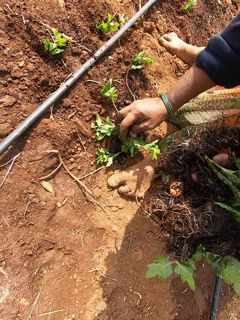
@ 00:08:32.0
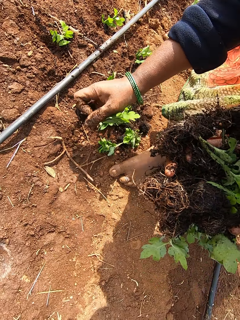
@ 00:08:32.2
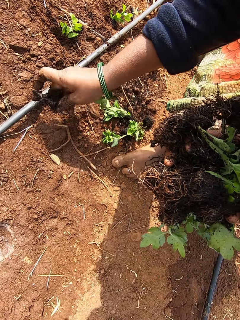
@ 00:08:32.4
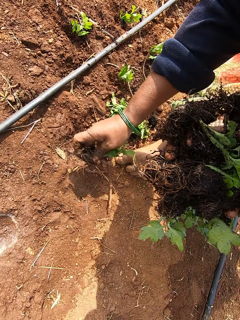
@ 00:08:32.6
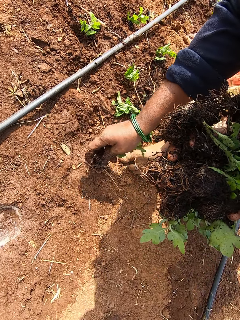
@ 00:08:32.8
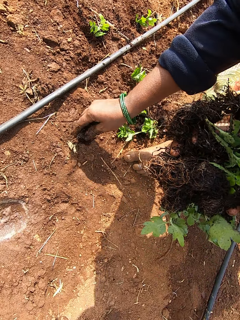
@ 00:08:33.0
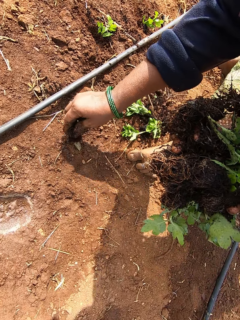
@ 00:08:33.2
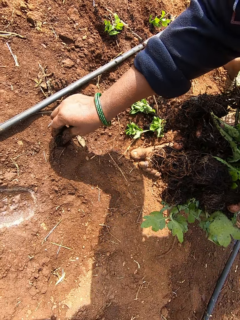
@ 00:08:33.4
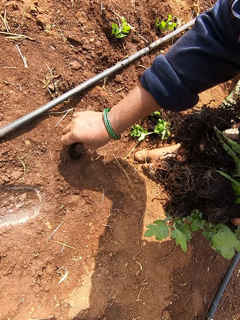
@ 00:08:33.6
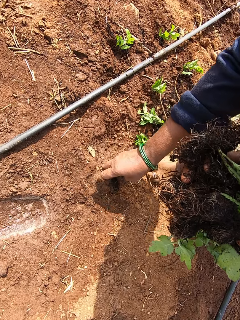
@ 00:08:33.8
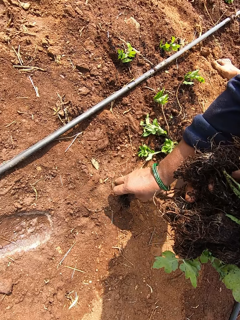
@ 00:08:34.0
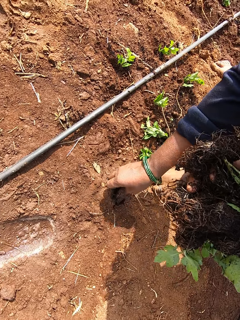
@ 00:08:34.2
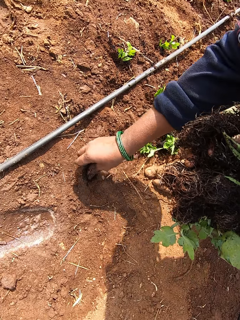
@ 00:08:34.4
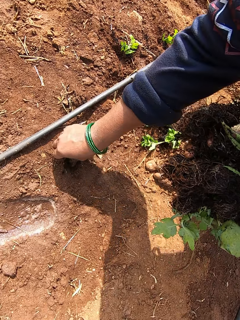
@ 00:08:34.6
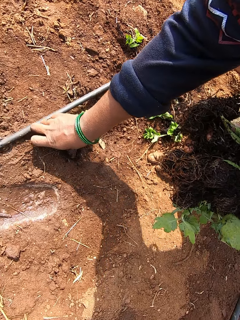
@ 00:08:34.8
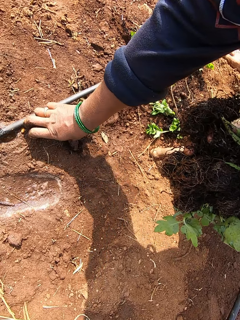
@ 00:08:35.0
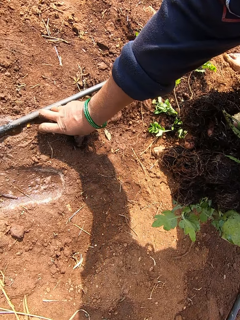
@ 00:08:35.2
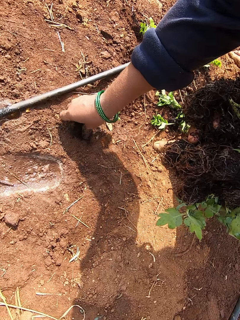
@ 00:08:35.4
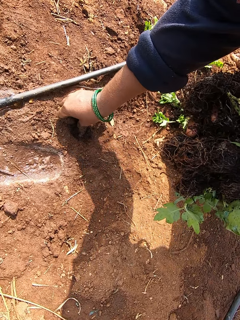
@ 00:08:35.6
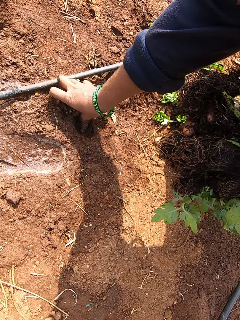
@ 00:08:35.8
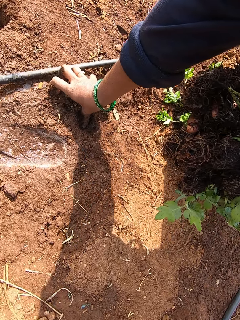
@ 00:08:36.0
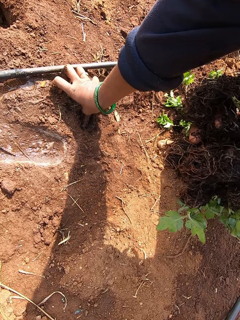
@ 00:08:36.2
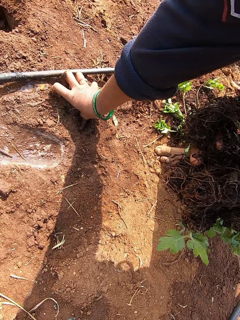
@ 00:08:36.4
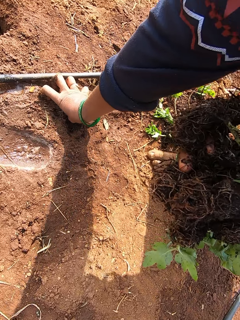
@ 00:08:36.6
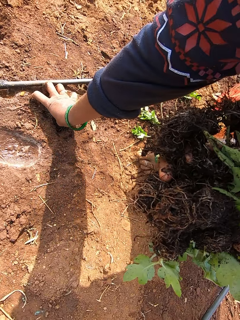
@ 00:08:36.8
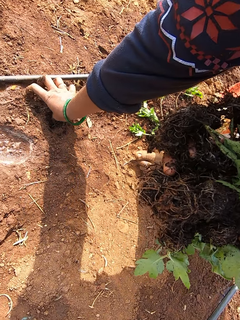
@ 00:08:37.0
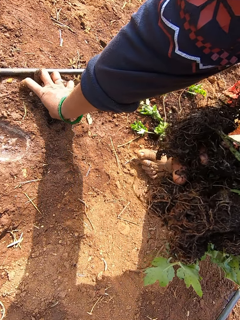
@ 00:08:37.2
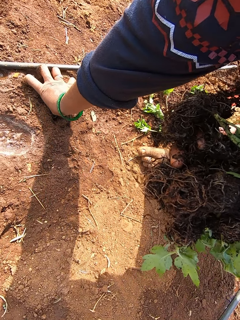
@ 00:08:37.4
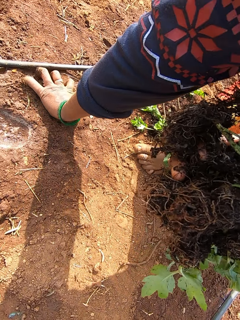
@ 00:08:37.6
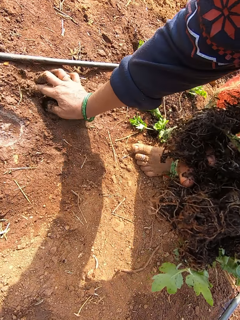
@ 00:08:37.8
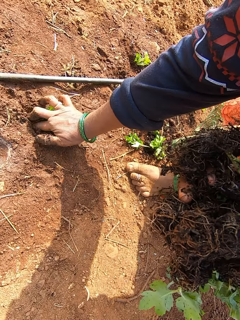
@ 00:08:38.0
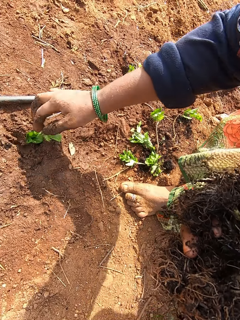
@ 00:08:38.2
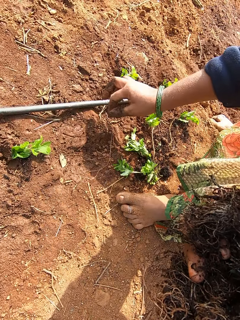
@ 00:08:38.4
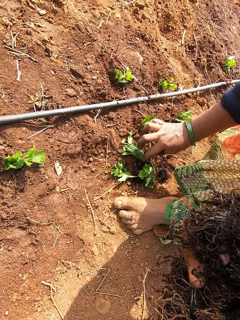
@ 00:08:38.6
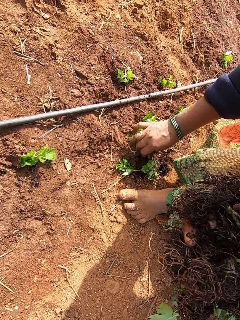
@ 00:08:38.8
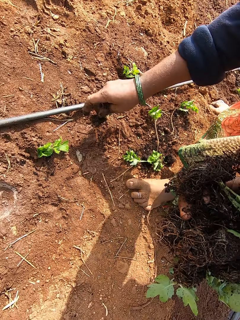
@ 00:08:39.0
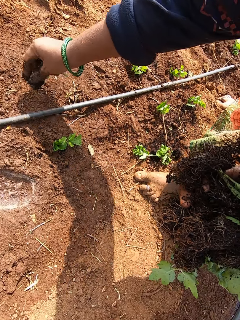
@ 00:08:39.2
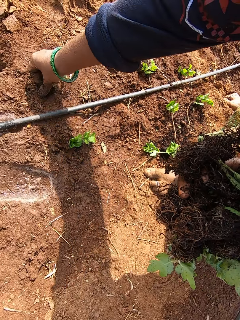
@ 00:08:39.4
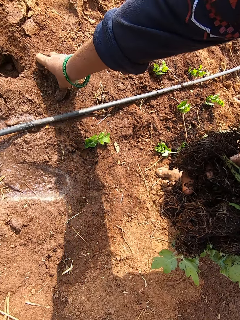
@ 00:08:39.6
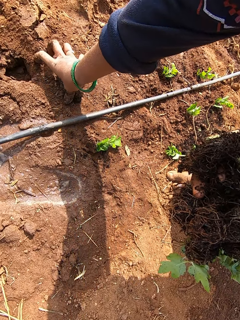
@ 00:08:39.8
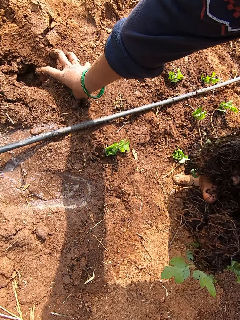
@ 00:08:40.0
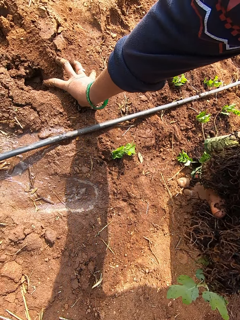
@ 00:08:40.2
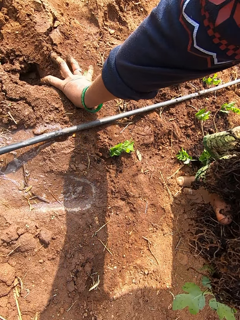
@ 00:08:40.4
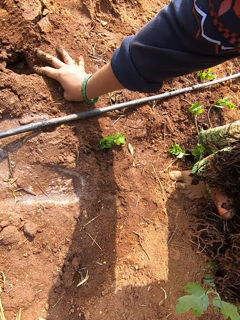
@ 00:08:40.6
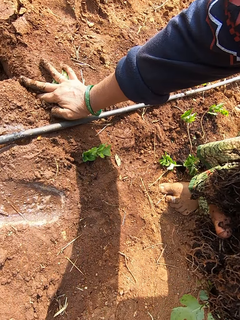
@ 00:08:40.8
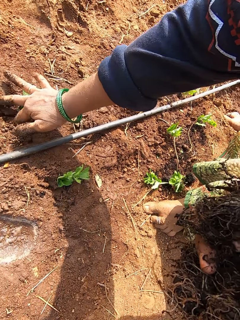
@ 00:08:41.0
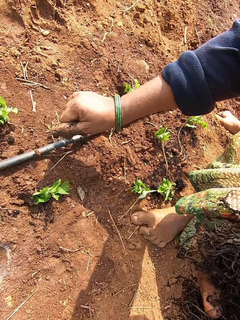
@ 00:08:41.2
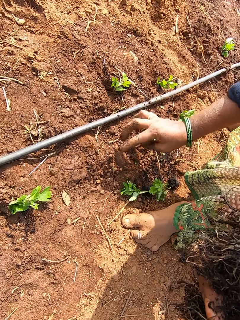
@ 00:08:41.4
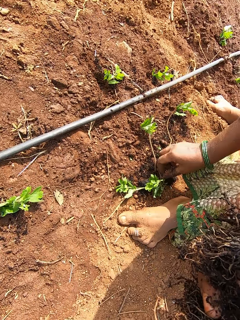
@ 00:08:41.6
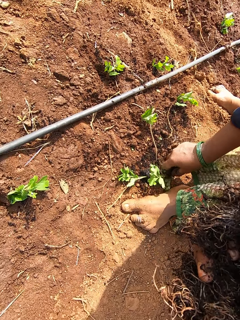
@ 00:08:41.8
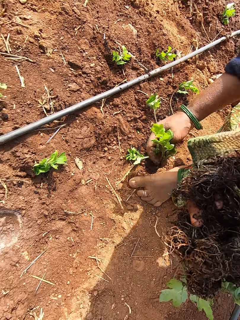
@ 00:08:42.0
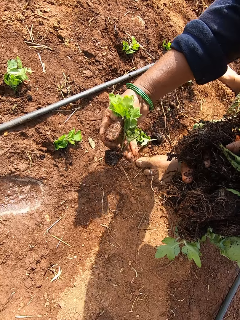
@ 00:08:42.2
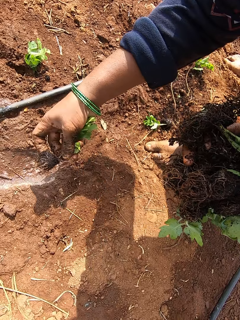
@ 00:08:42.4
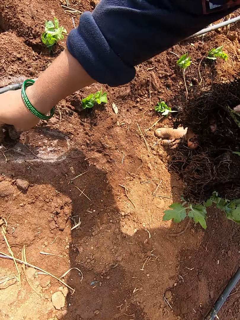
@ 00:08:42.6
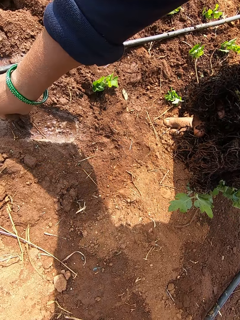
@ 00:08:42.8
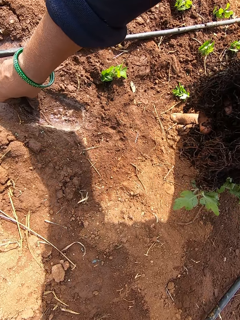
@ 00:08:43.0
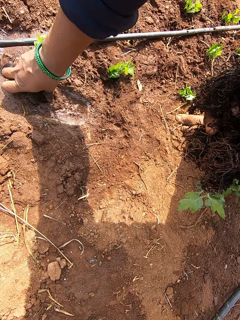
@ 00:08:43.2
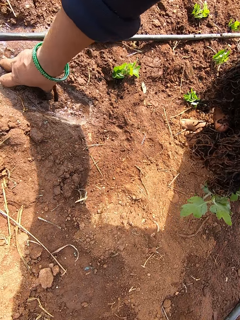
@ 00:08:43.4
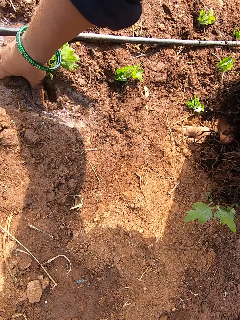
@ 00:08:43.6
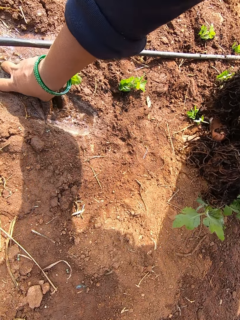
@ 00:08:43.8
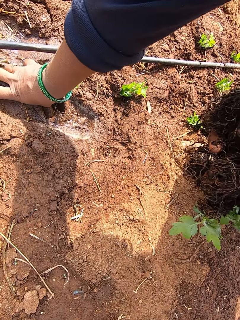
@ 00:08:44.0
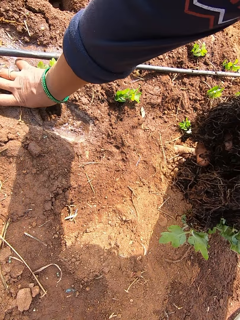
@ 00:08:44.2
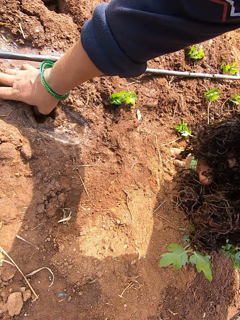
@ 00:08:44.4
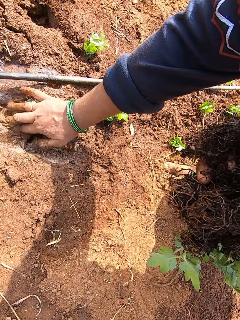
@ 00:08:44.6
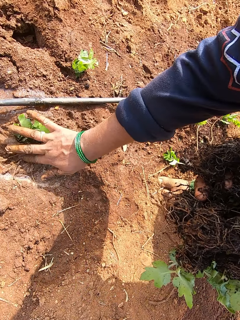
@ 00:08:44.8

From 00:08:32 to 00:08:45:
The camera wearer picks a collard green vegetable from the ground with her right hand. She plants the collard green vegetable in her right hand into the ground. She picks the collard green vegetable from the ground with her right hand. She plants the collard green vegetable in her right hand into the ground. She picks the collard green vegetable from the ground with her right hand. She plants the collard green vegetable in her right hand into the ground.

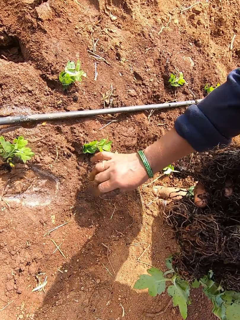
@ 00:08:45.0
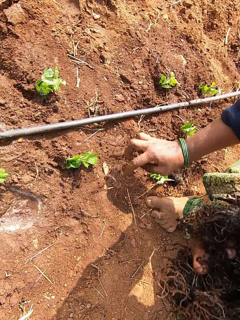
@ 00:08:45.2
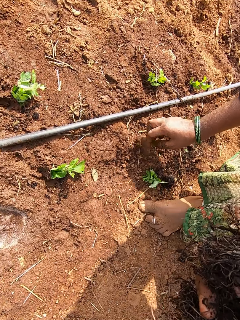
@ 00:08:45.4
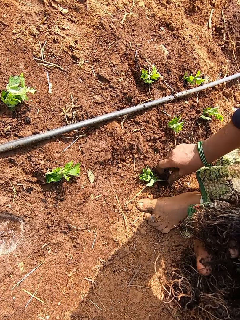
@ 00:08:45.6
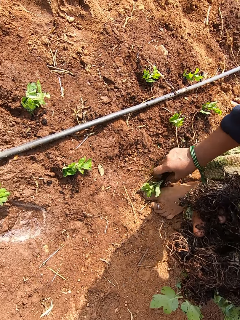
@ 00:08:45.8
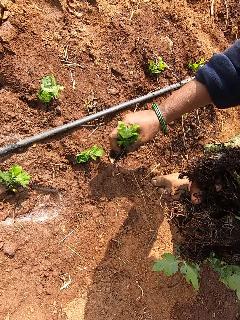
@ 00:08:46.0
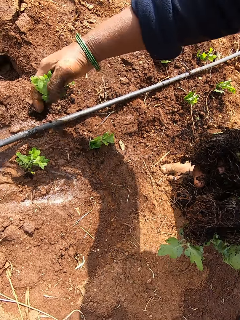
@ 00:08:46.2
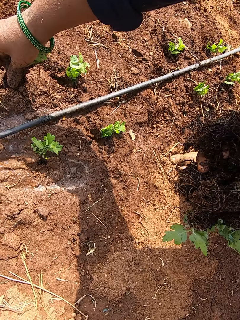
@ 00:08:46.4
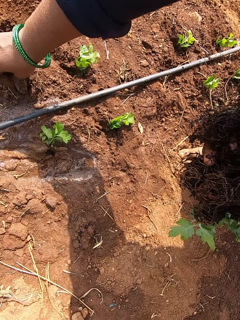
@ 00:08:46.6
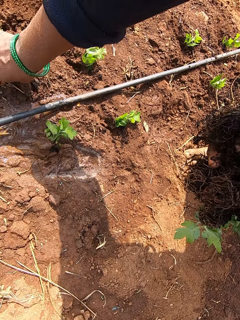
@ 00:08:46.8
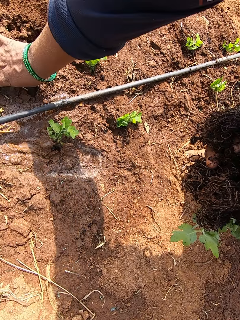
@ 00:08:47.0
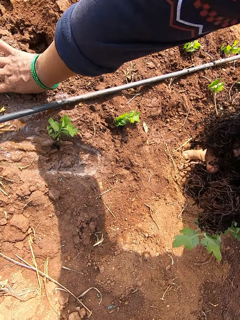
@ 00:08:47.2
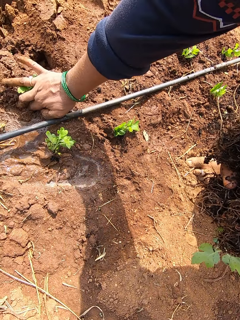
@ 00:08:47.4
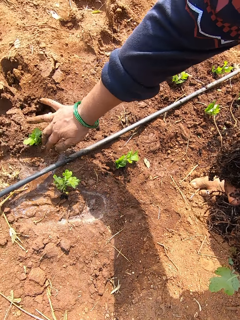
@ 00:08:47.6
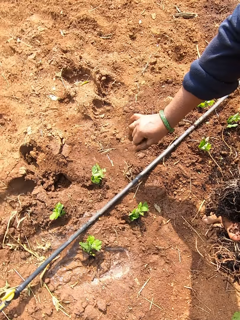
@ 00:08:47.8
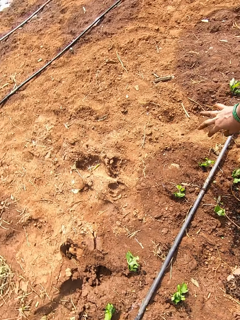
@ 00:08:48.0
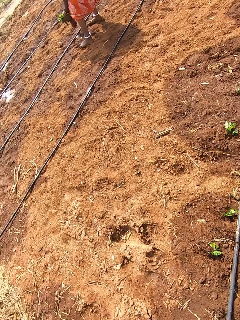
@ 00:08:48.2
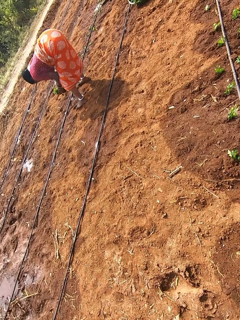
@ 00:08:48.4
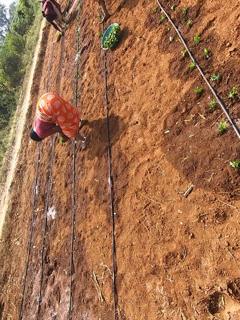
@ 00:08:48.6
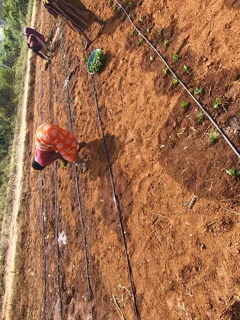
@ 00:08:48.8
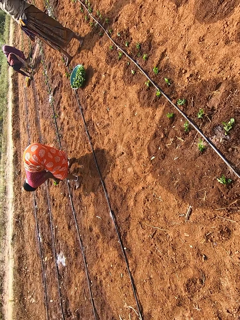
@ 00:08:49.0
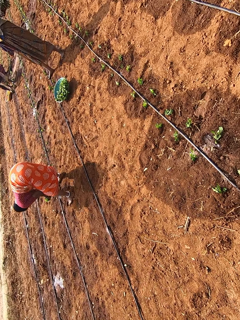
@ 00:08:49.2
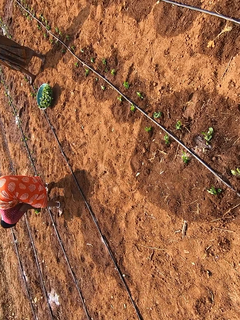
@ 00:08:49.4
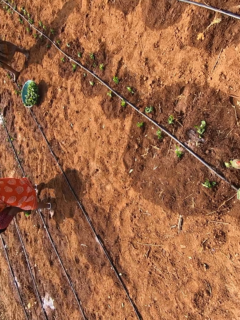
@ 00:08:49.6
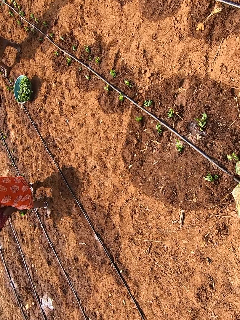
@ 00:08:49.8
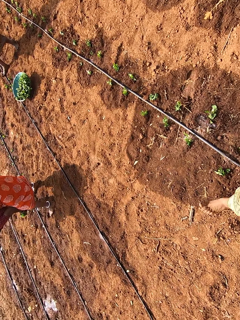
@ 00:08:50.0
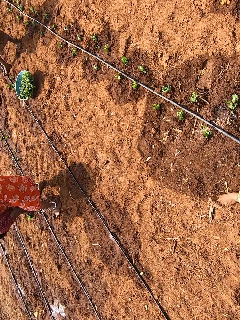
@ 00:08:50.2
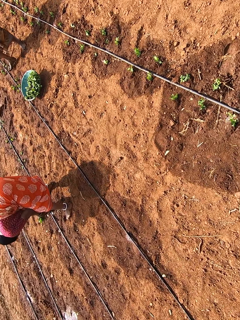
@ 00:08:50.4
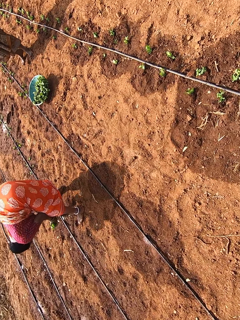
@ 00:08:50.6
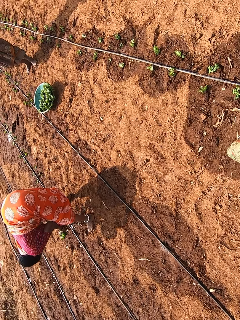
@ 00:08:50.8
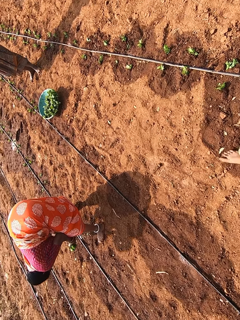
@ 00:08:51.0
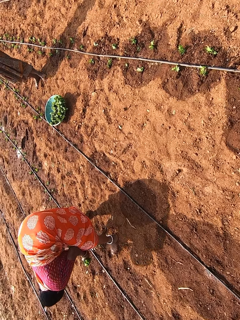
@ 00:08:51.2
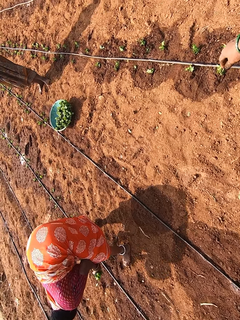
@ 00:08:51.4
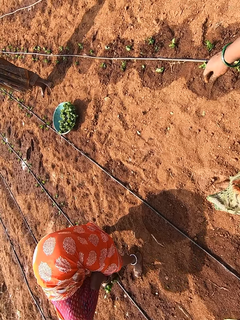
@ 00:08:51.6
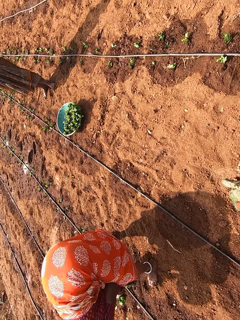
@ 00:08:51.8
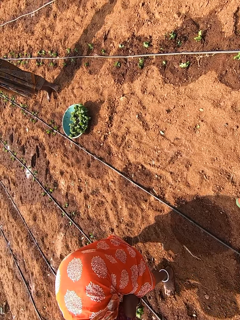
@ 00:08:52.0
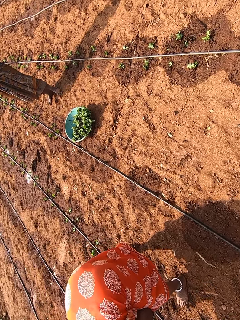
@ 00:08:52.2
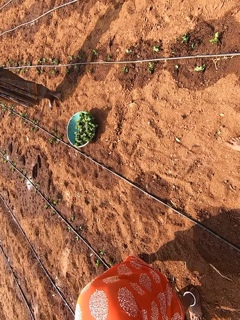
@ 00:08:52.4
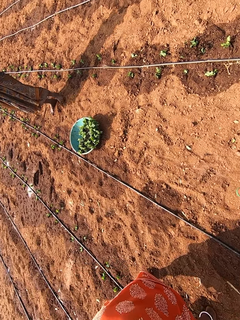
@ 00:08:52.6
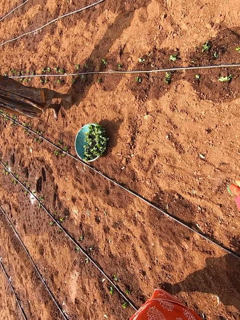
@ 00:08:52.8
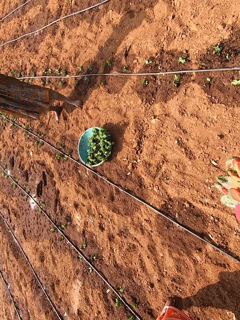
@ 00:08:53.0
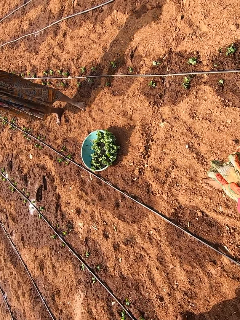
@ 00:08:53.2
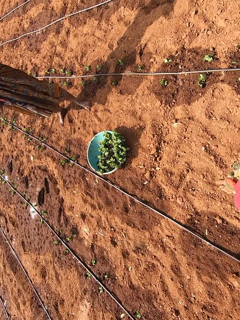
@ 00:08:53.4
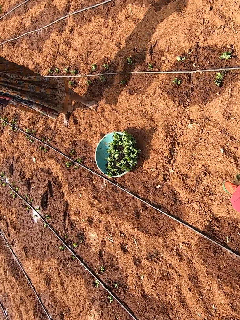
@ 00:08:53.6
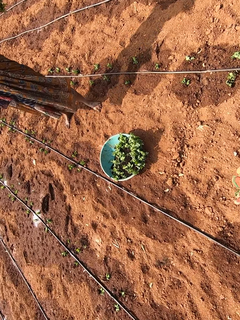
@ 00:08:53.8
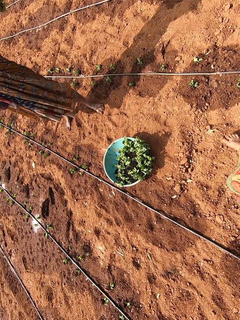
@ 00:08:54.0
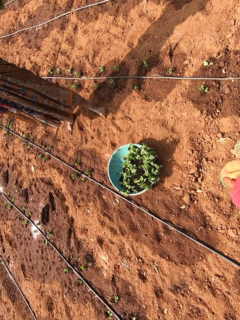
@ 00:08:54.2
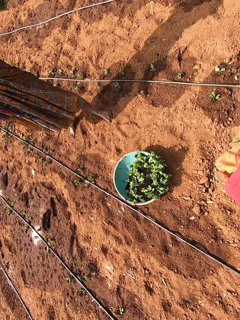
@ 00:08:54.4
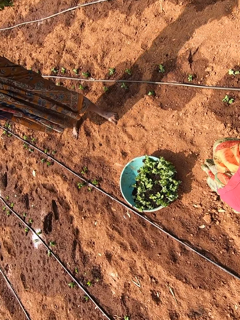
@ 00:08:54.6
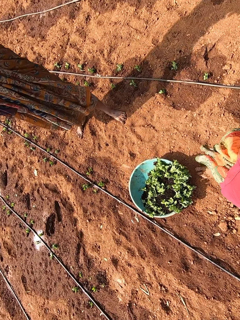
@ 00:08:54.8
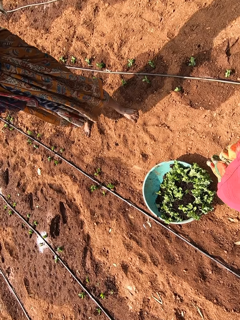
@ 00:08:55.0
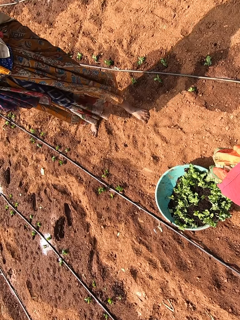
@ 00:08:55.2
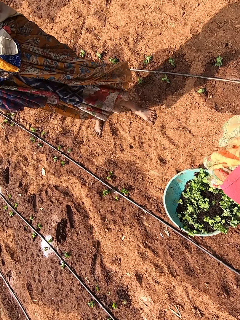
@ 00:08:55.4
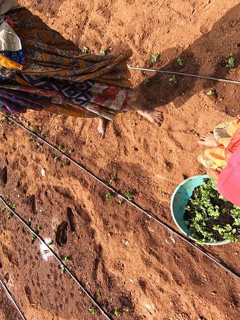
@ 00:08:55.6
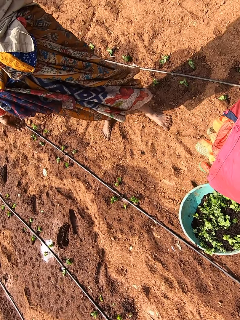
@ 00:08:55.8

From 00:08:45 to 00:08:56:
The camera wearer picks a collard green vegetable from the ground with her right hand. She plants the collard green vegetable in her right hand into the ground. She moves around and walks to a woman.
